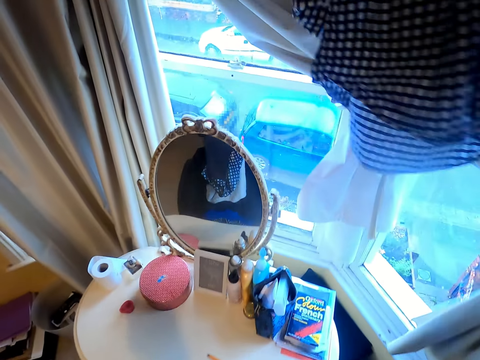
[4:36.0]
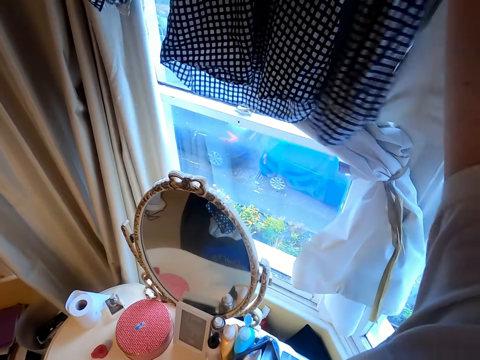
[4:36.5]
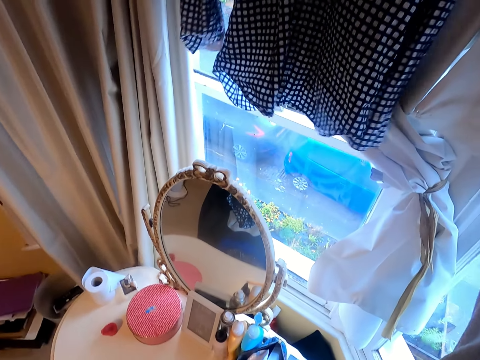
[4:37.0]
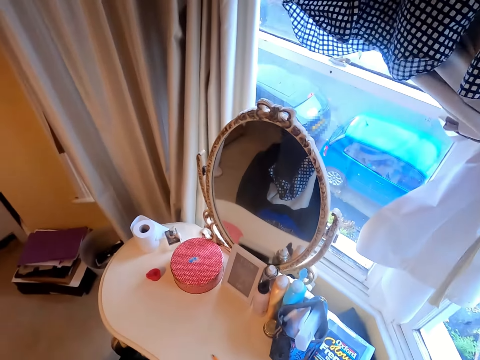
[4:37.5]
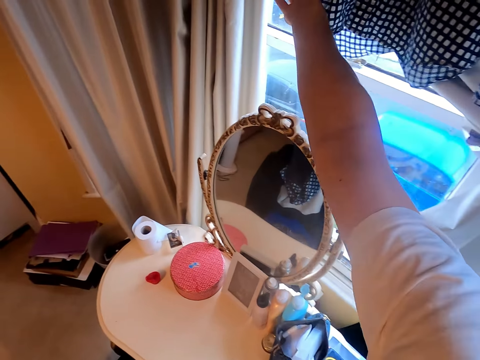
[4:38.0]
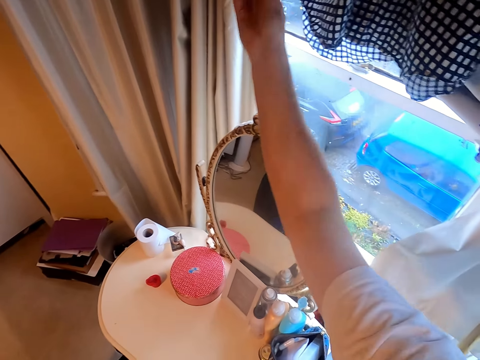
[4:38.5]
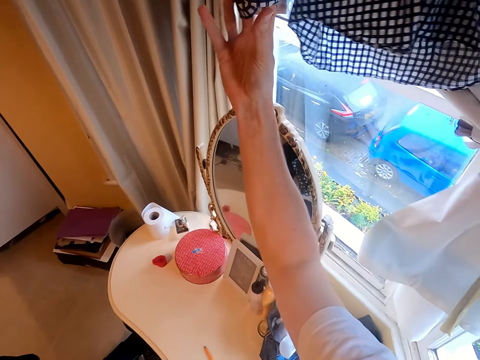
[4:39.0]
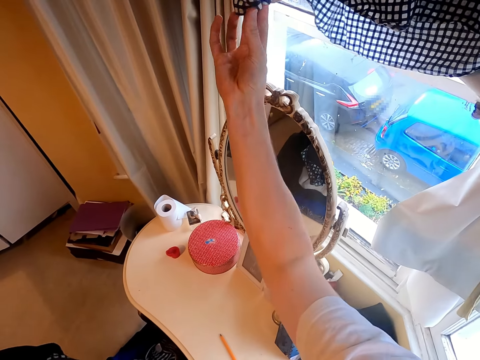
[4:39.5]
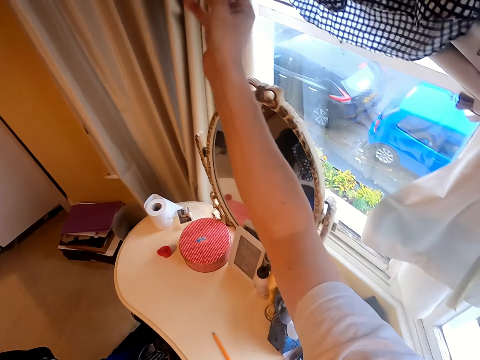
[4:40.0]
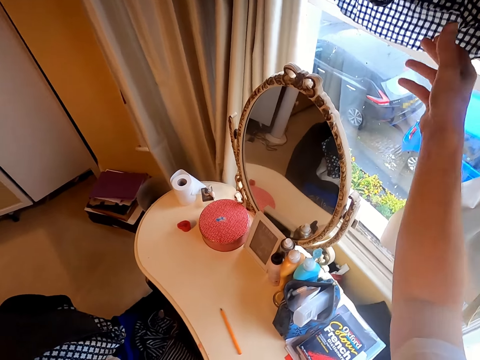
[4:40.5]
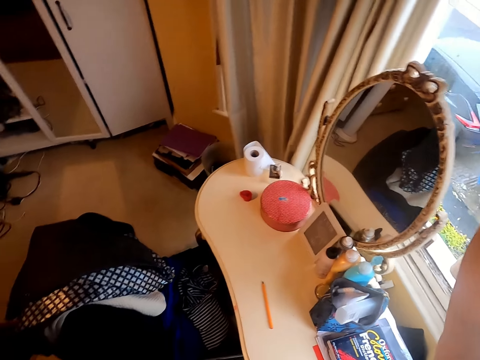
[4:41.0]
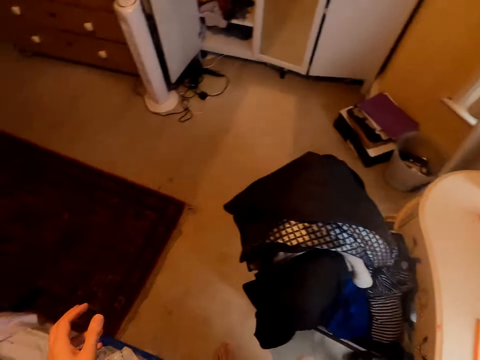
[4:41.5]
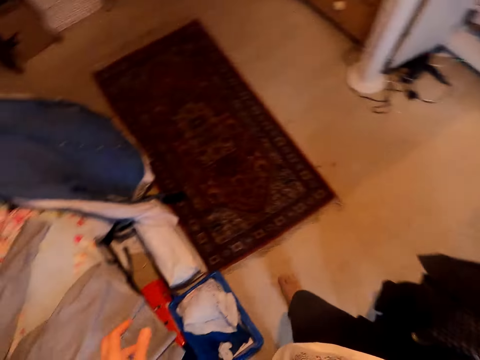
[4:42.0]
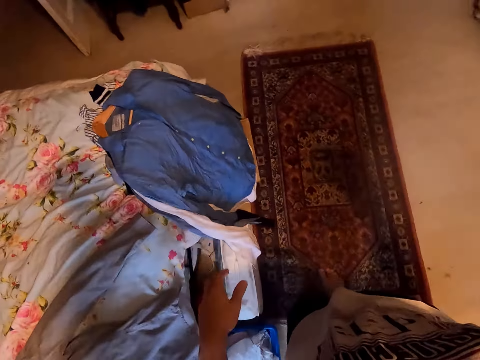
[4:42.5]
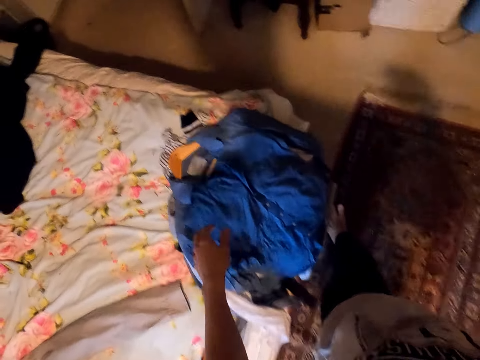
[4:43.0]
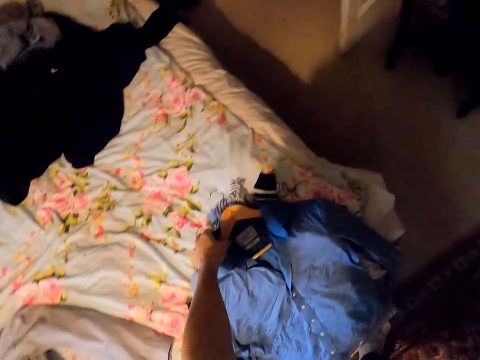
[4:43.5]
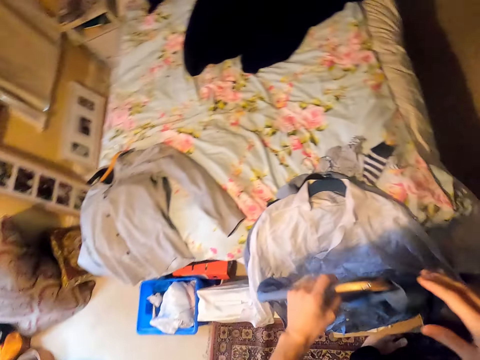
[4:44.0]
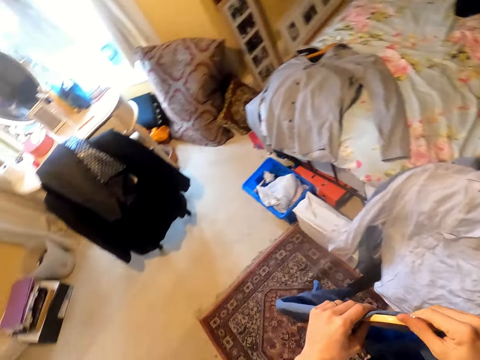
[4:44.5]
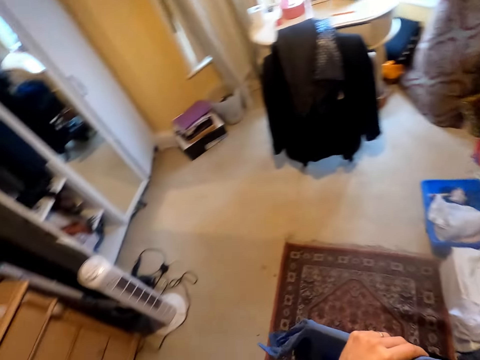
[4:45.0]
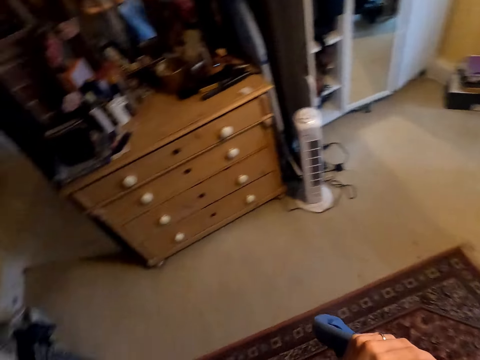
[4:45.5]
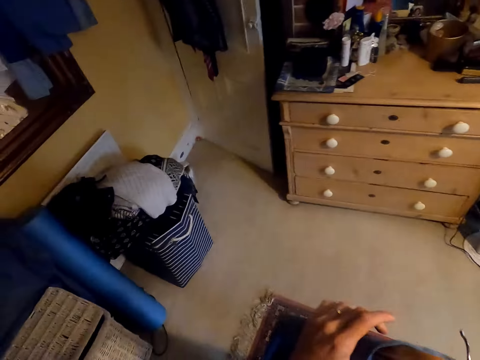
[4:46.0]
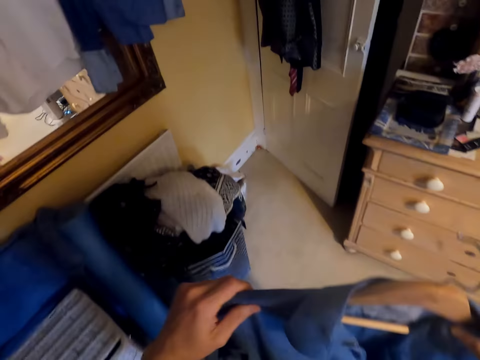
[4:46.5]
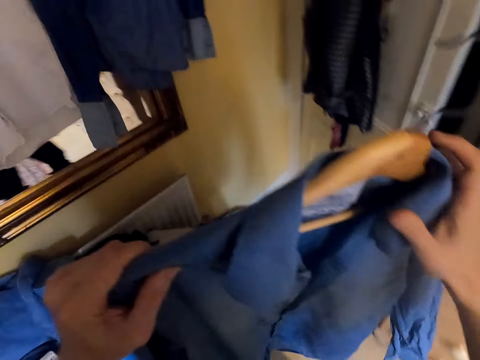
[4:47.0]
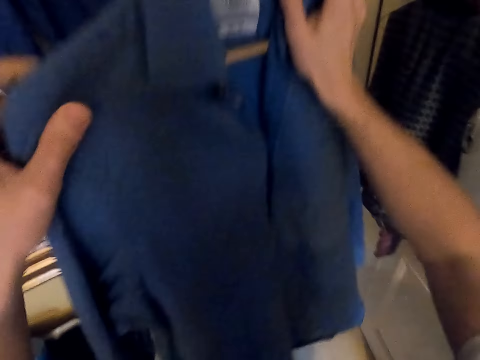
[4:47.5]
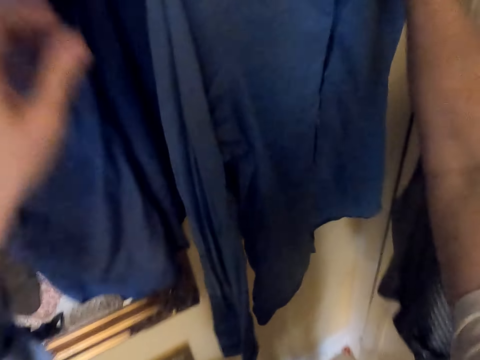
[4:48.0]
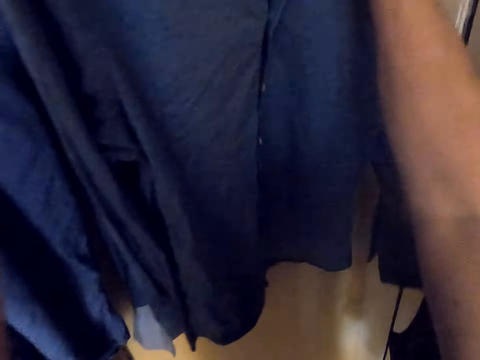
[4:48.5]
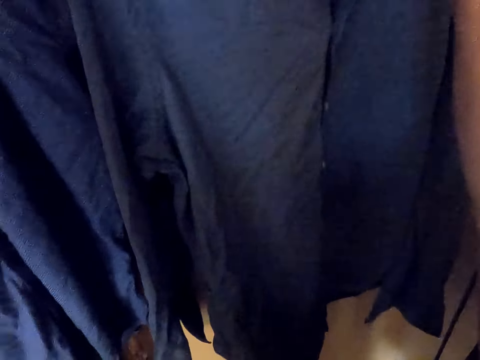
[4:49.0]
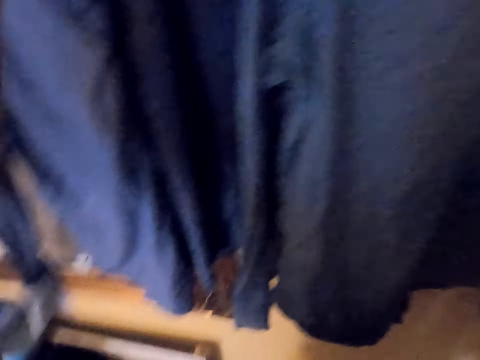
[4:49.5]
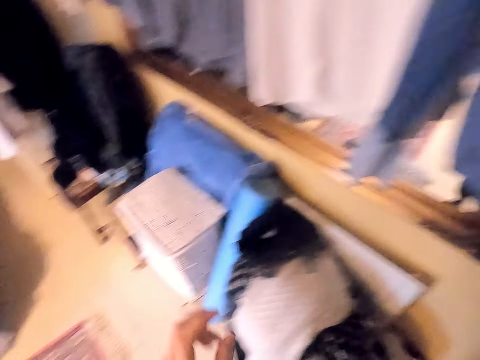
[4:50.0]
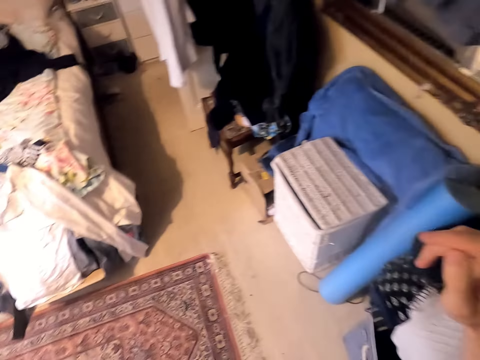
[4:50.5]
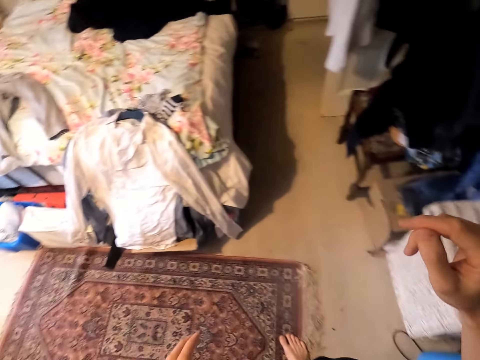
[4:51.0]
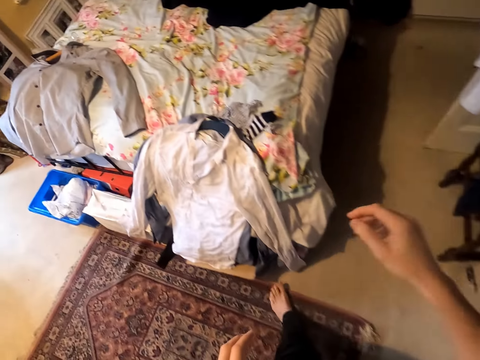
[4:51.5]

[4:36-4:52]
The camera wearer hangs the shirt. They touch the shirt. They walk on the floor. They pick a shirt from the bed. They adjust the hanger. They move around. They move a hand along the shirt. They hang the shirt. They straighten the shirt. They move around.

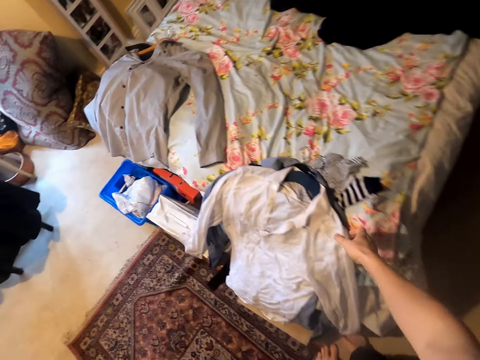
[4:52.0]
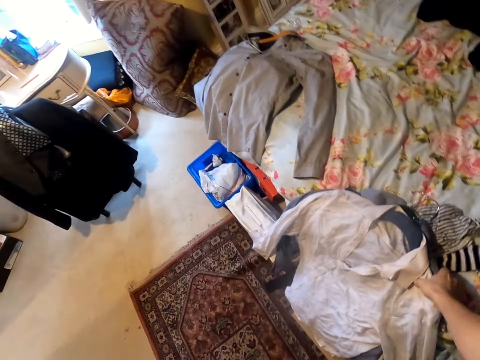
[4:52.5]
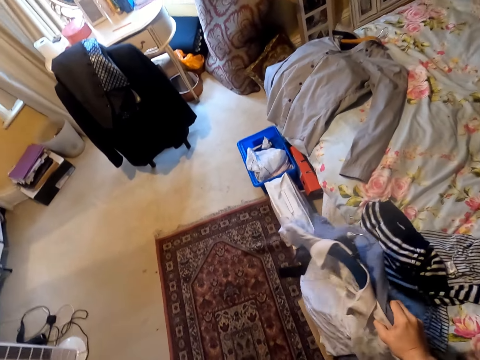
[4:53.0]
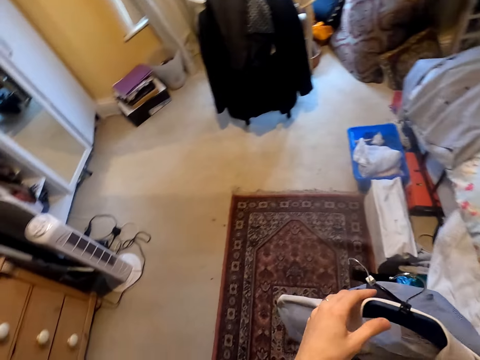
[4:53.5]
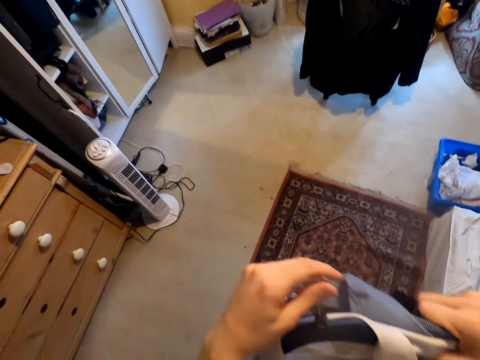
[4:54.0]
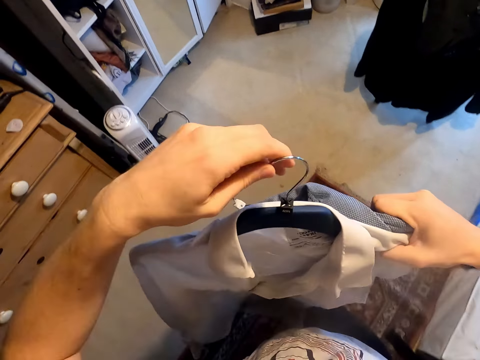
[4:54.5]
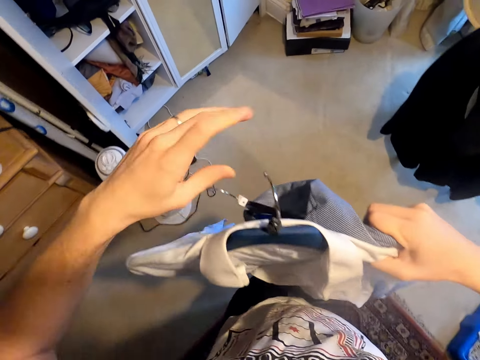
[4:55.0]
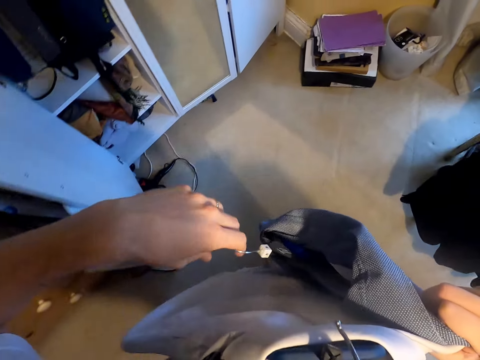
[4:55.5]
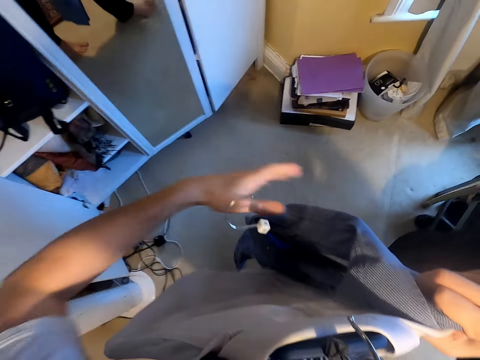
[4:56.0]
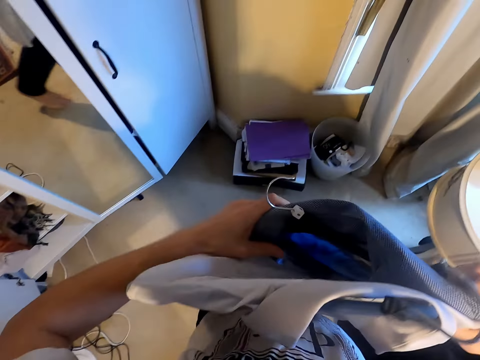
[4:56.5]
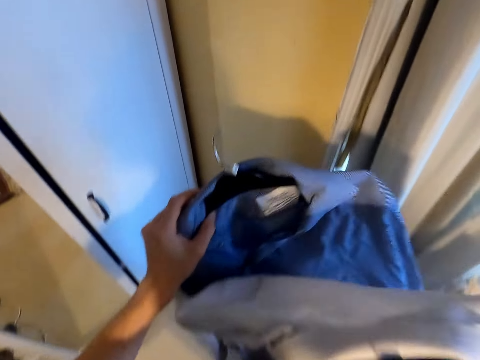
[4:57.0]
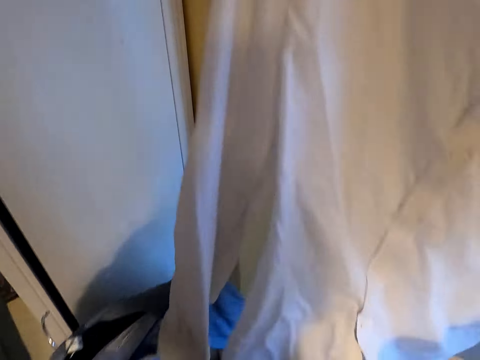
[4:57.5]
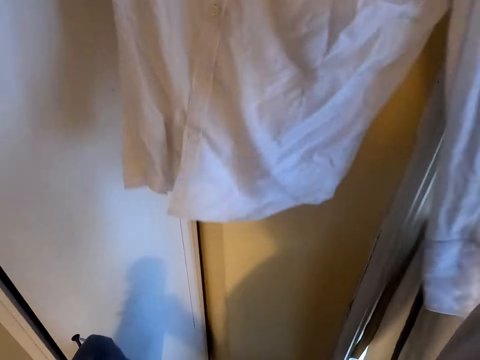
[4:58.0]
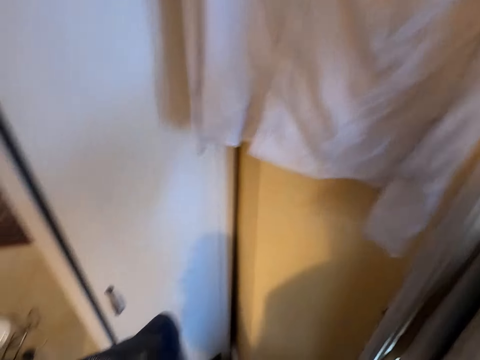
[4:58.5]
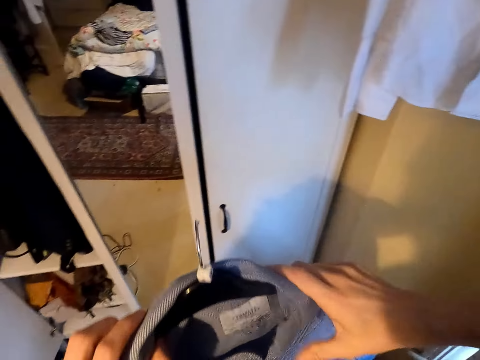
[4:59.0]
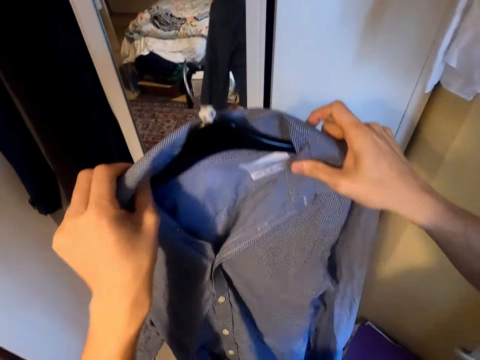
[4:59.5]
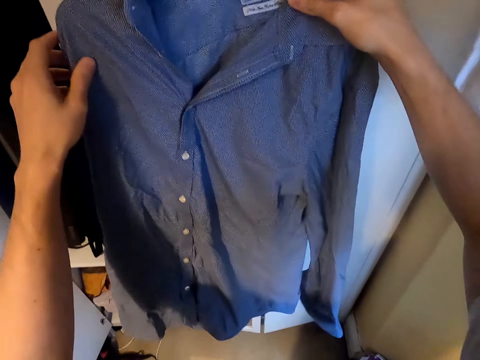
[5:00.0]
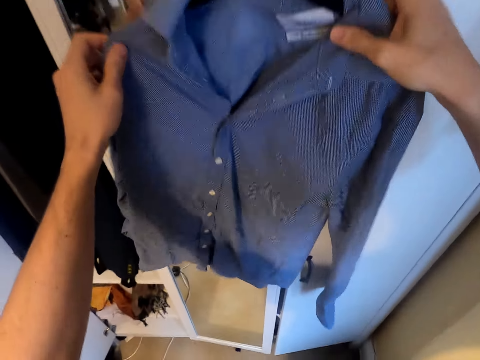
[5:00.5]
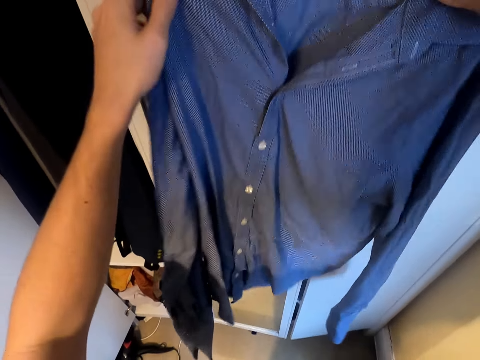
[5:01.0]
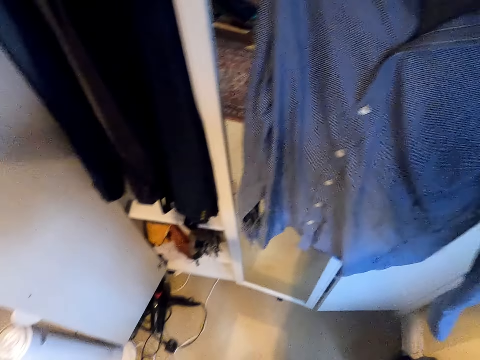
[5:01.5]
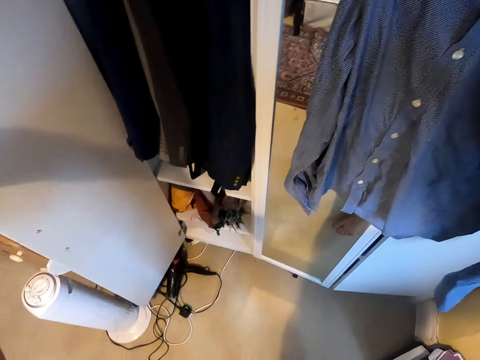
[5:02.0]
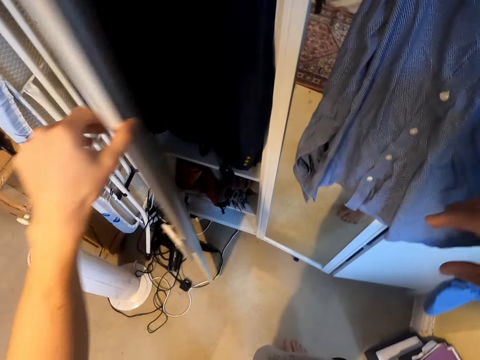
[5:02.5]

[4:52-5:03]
The camera wearer picks shirts. They touch the shirts. They adjust the hanger and move around. They turn the hook. They adjust the hanger. They turn the hook again. They adjust the shirt on the hanger. They hold the shirt. They hang the shirt. They hold the shirt. They hang the shirt. They move a hand.
